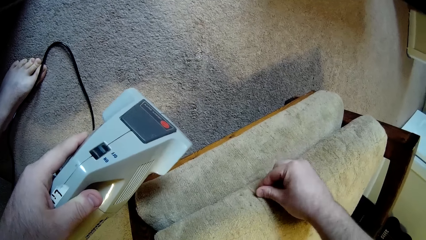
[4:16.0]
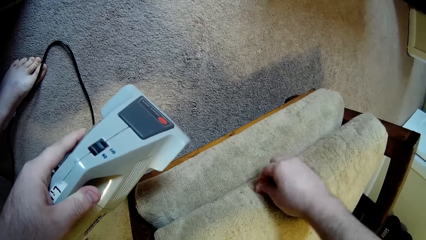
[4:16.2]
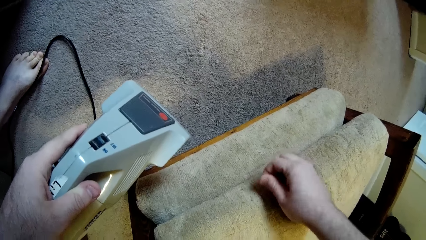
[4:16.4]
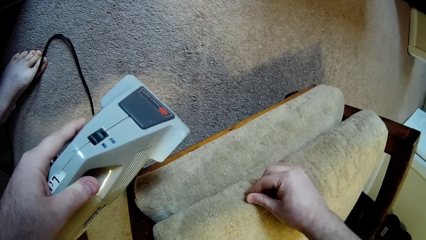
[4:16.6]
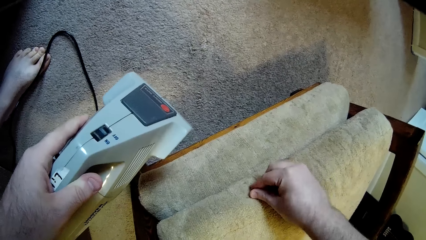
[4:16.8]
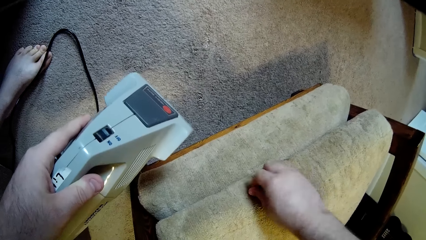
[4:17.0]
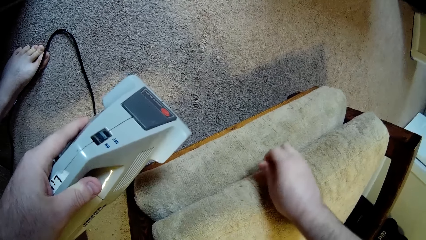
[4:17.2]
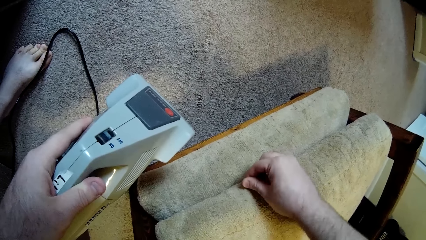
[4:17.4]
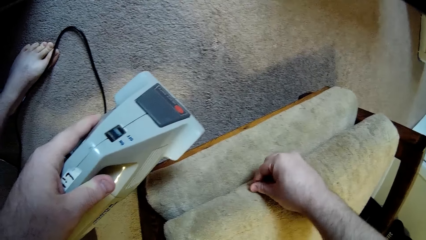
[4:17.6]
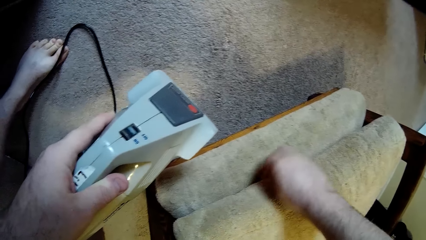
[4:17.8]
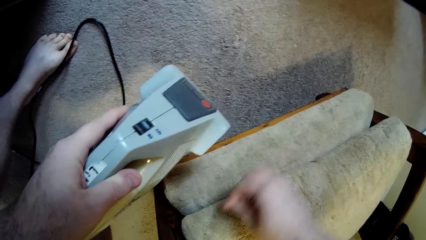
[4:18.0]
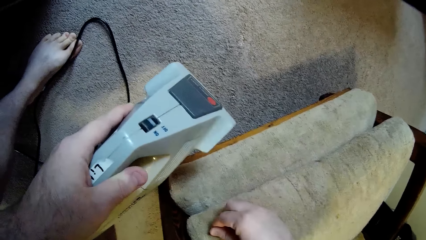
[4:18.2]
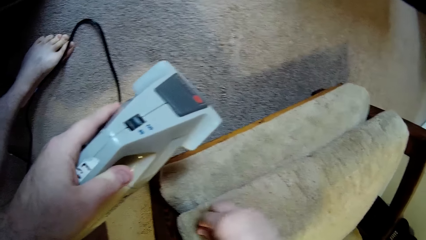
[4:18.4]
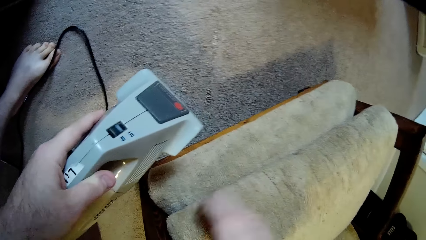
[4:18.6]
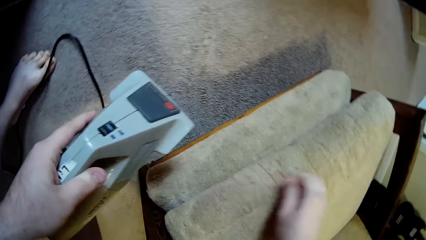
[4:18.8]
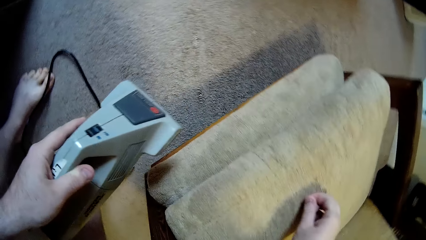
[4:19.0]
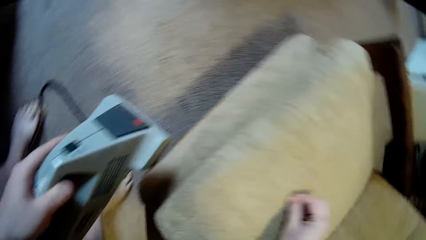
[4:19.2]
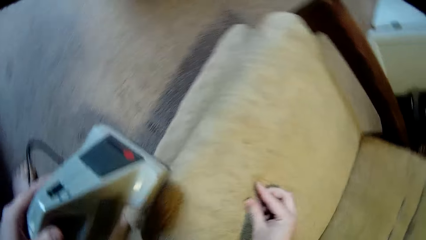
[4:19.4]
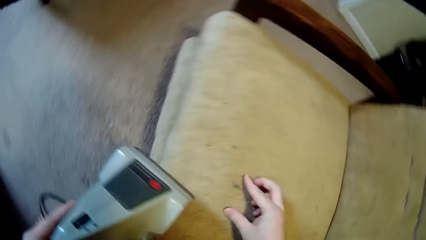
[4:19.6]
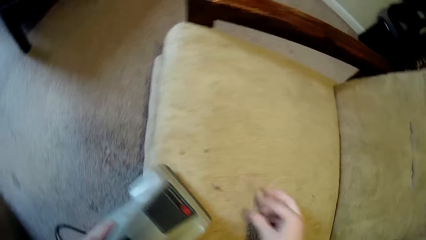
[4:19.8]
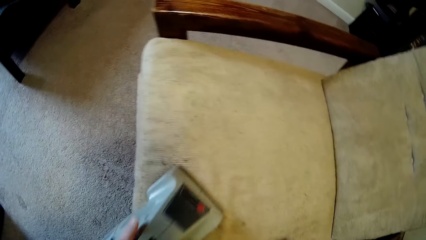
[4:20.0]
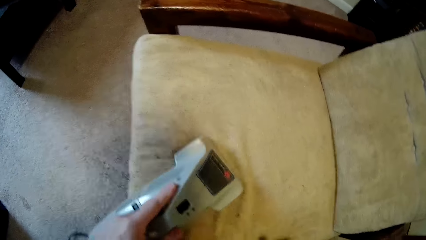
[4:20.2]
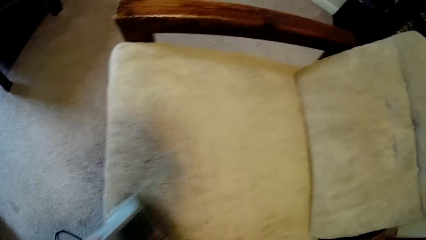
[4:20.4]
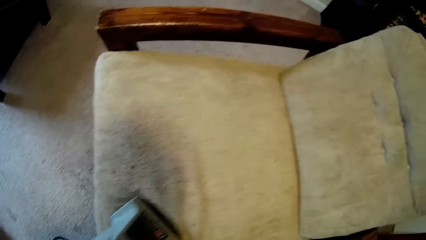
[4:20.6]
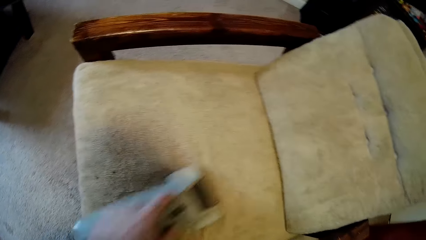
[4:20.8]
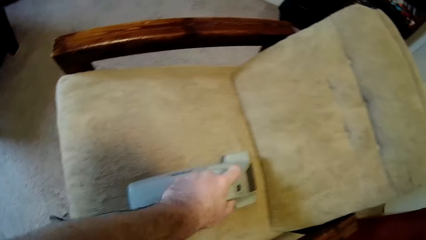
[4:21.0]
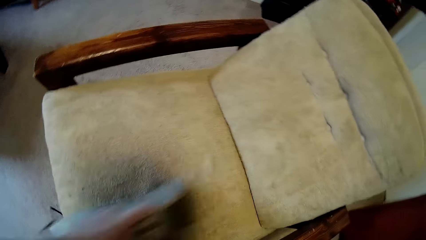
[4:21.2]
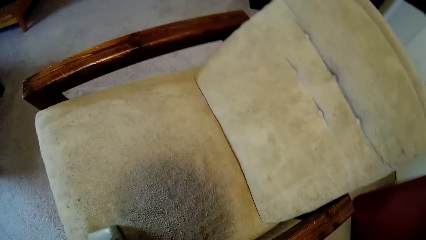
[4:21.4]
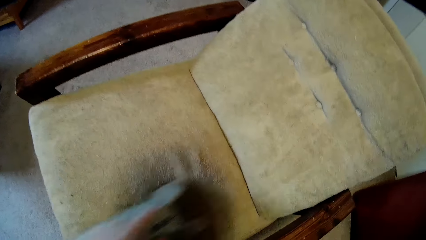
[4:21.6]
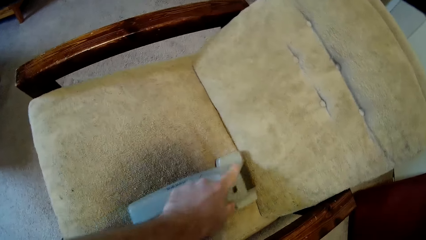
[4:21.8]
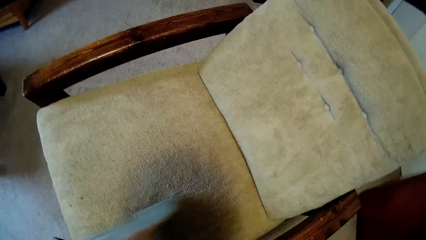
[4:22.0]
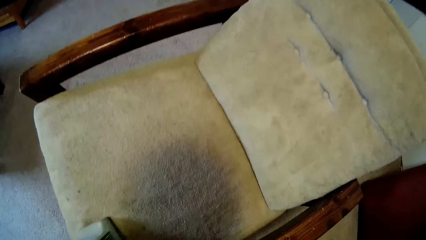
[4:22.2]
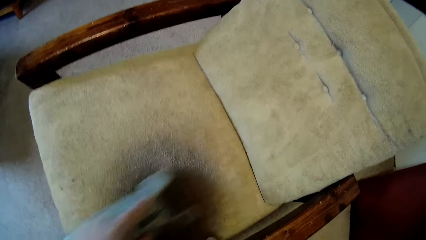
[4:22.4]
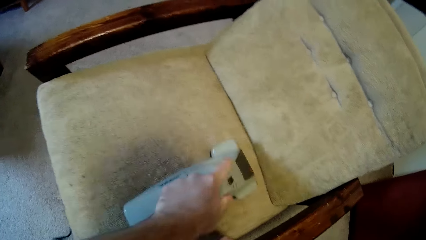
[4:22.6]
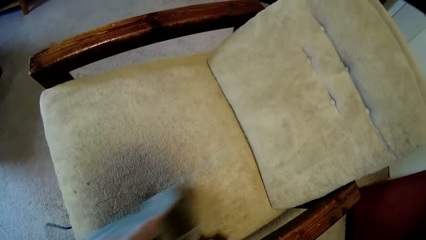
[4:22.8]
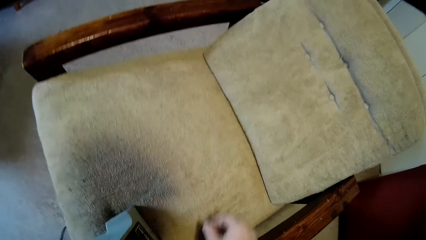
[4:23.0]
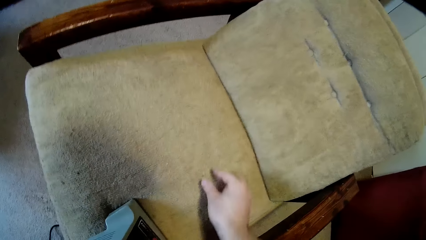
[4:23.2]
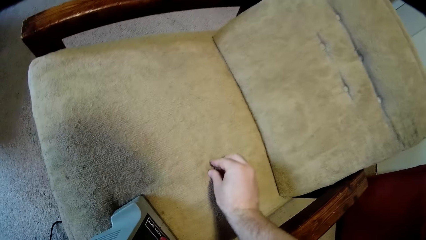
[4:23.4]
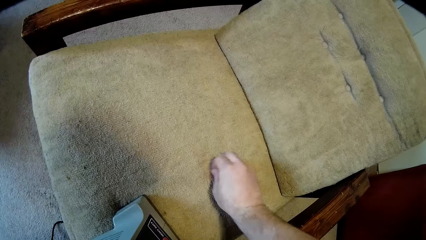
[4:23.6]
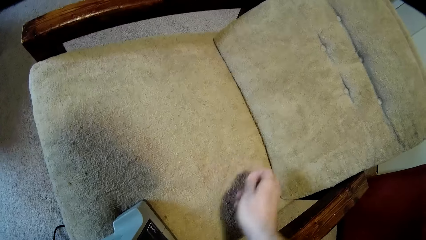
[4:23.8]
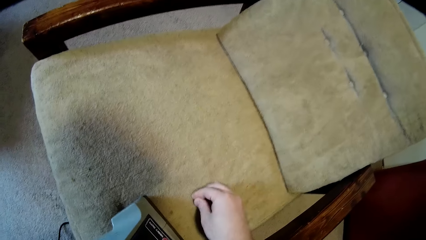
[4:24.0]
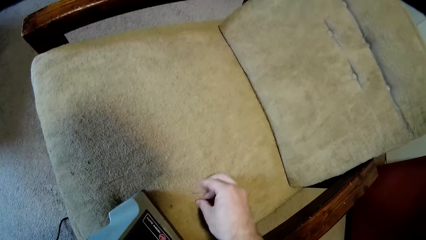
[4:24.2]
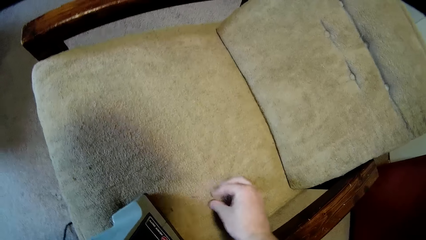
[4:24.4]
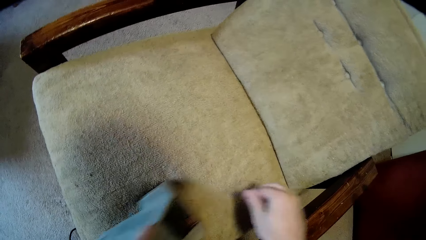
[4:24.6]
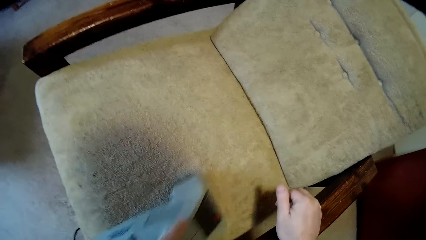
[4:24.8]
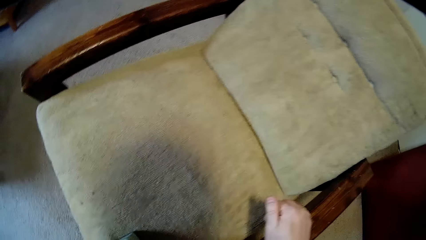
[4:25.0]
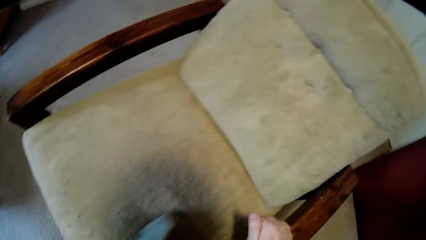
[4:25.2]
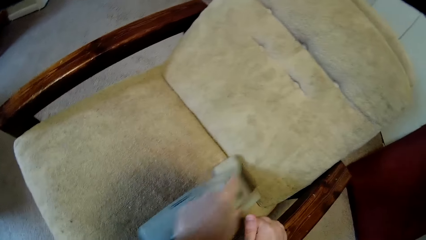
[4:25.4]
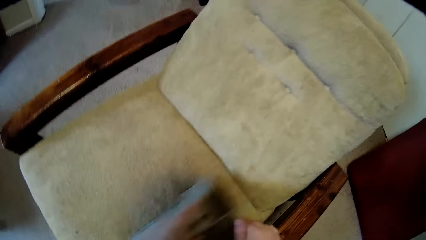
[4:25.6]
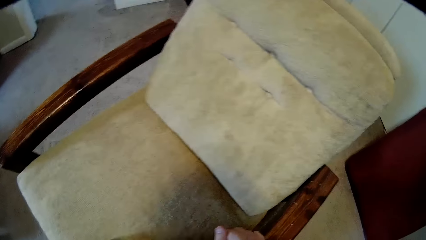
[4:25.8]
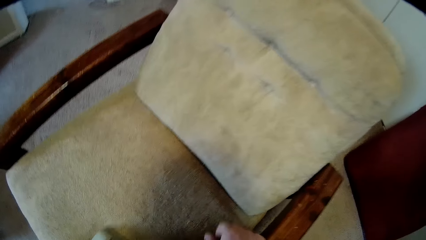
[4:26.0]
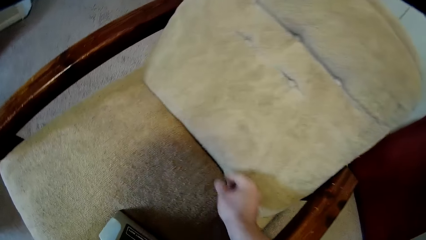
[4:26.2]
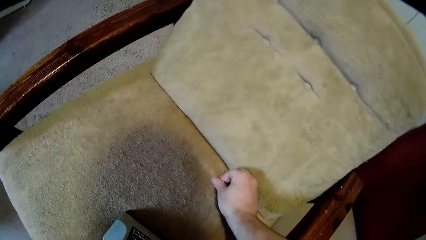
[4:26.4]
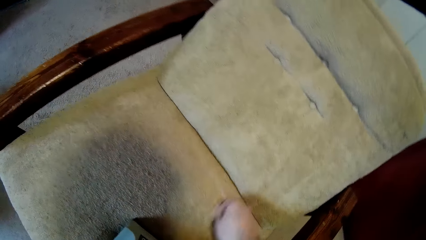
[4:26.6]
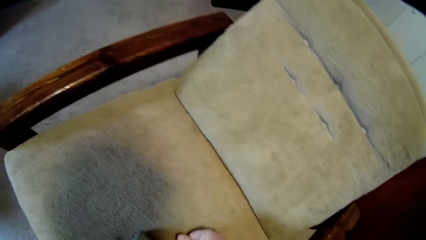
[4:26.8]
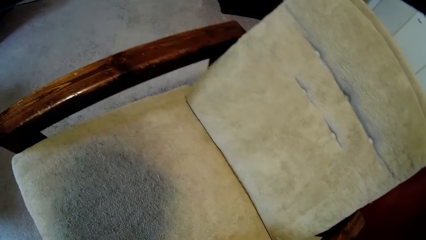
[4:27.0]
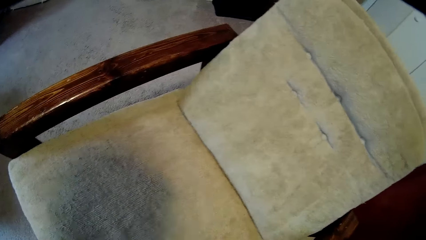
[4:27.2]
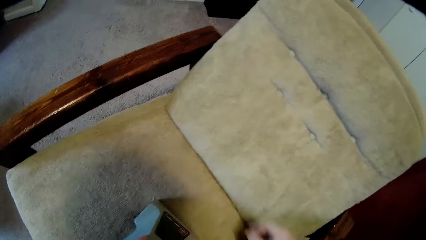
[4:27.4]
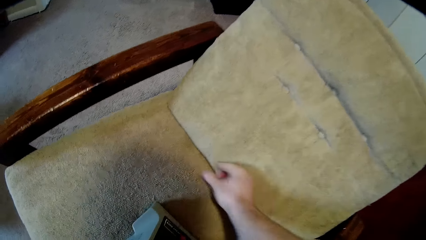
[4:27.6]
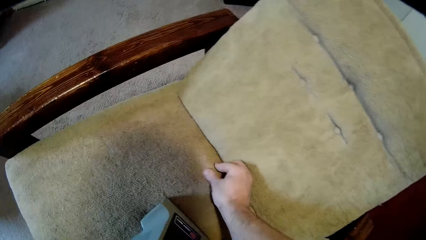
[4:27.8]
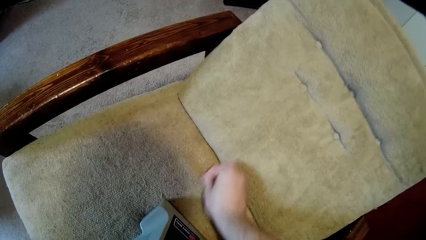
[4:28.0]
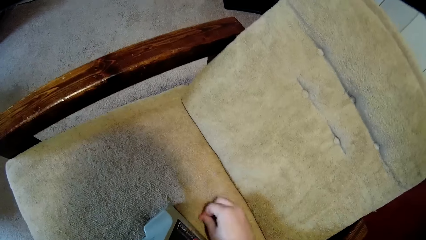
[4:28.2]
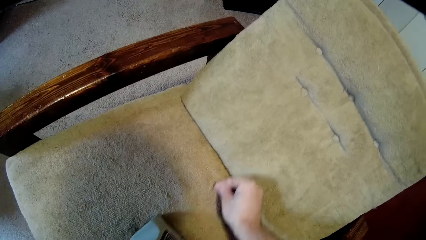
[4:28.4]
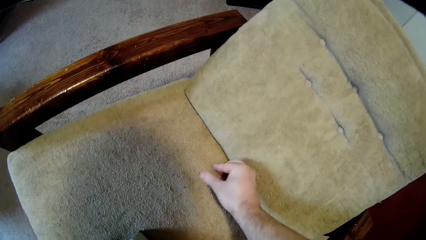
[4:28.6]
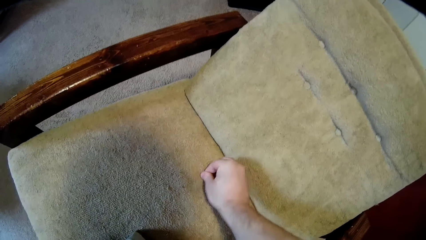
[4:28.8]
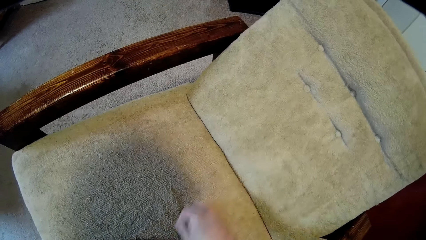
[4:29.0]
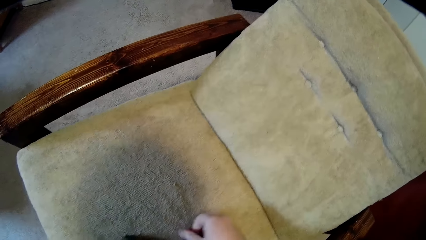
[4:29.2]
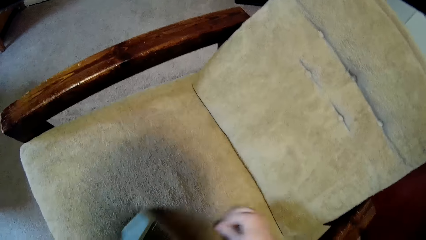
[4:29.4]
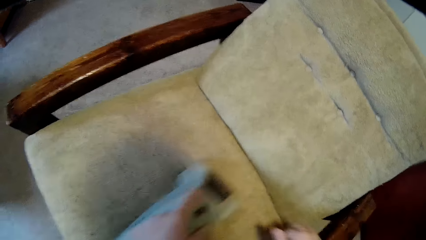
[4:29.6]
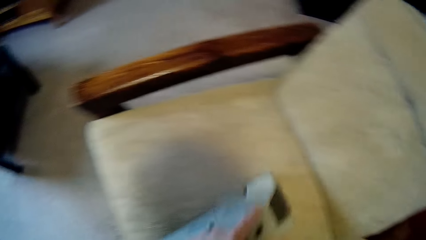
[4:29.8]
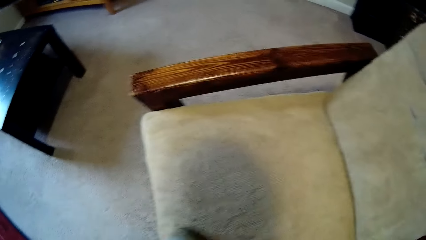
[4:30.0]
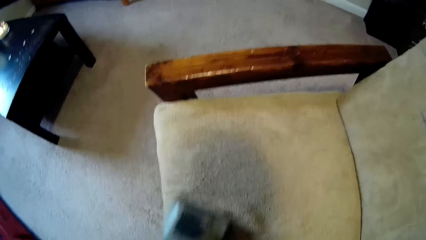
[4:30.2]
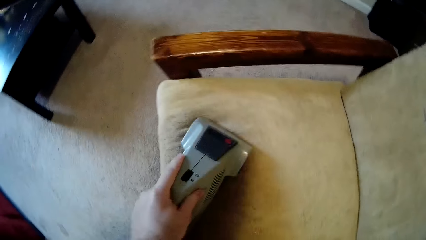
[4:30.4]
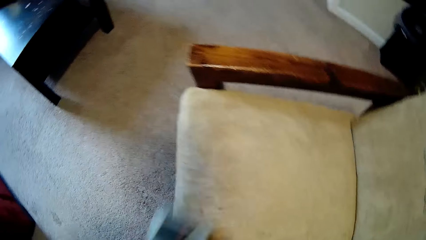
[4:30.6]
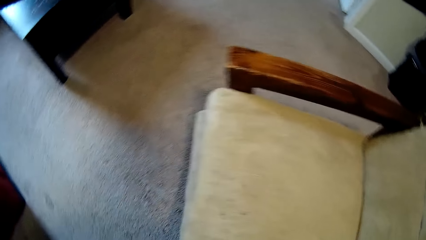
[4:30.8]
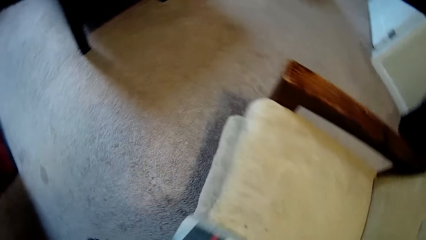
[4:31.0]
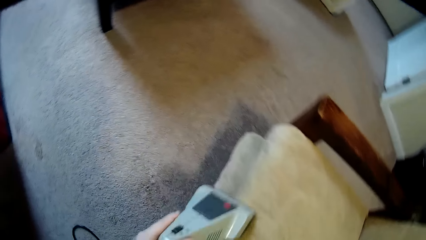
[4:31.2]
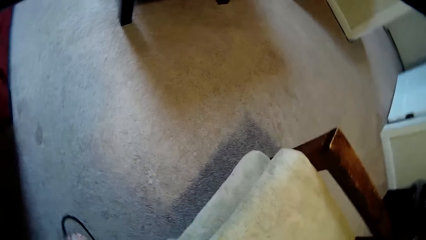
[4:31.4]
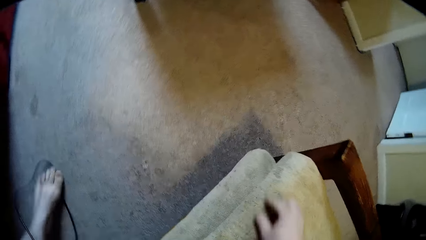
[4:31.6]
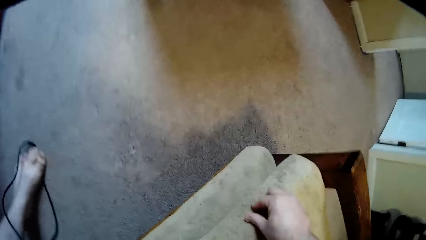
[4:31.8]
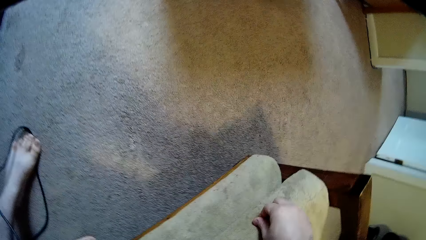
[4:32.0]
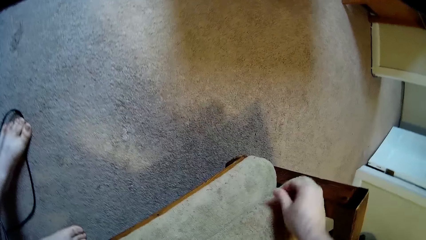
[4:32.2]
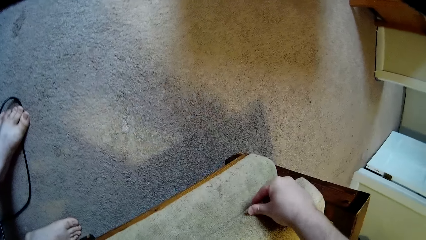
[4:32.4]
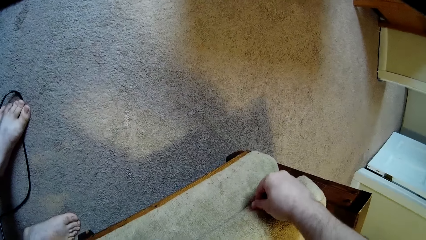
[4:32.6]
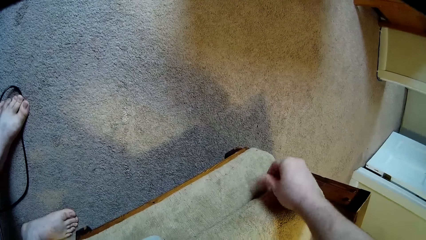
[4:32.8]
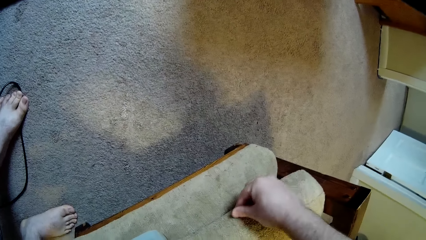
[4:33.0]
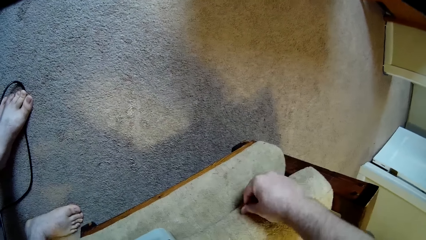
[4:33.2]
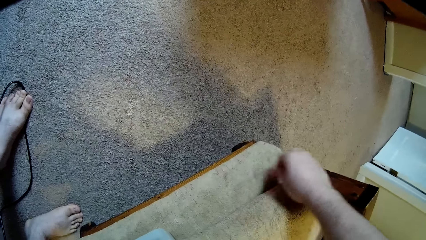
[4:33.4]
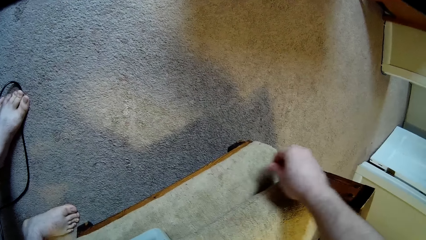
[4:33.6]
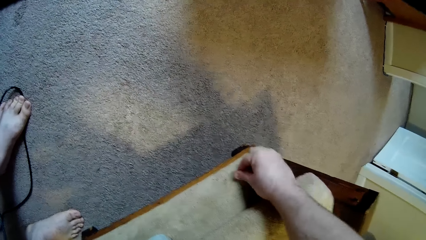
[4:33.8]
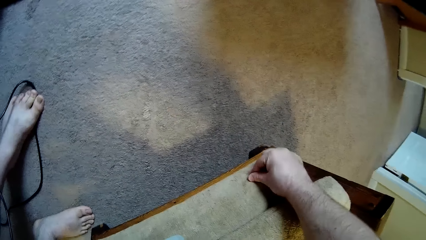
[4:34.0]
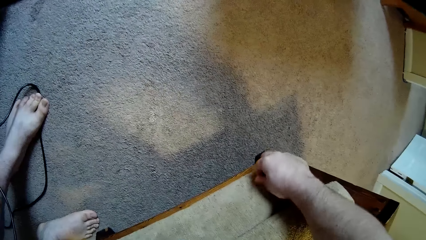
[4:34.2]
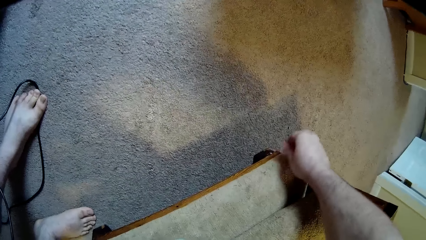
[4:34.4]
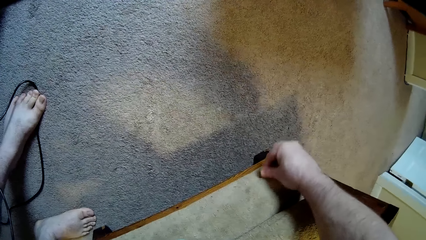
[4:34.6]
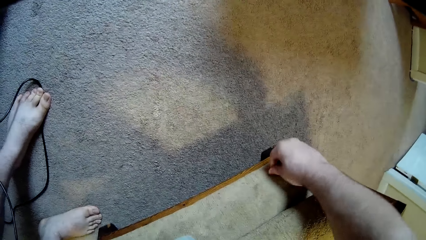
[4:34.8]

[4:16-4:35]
The camera wearer cleans the sofa using the sofa cleaning machine. They pick the dirt from the sofa using the finger.
